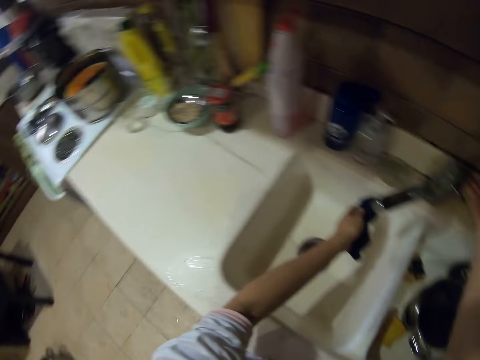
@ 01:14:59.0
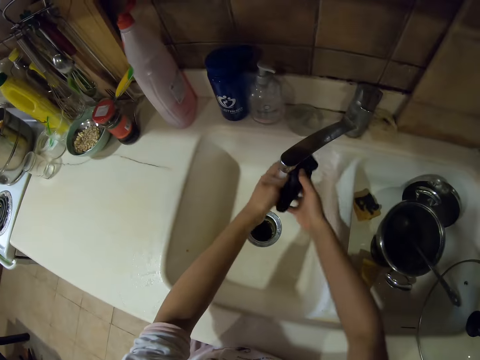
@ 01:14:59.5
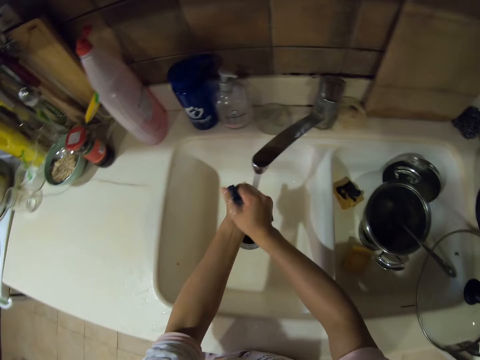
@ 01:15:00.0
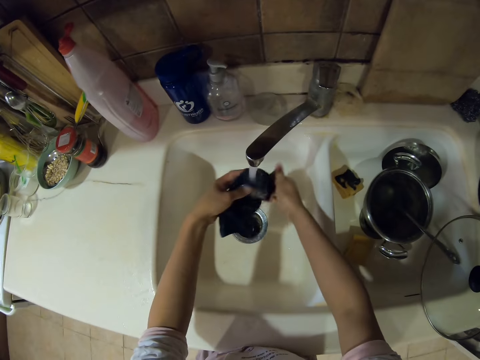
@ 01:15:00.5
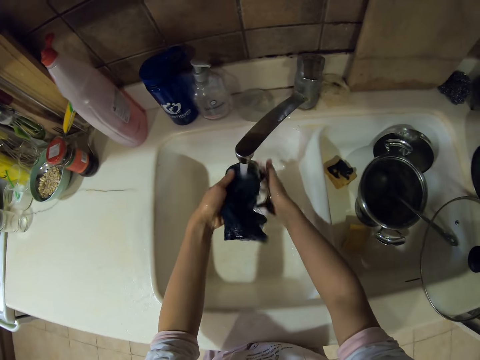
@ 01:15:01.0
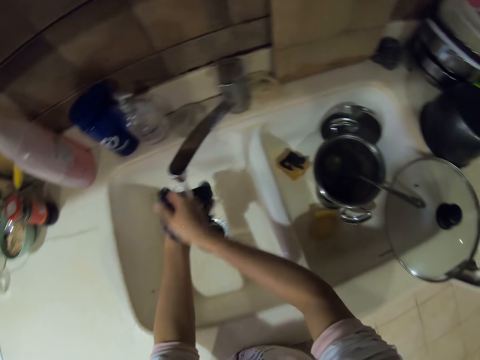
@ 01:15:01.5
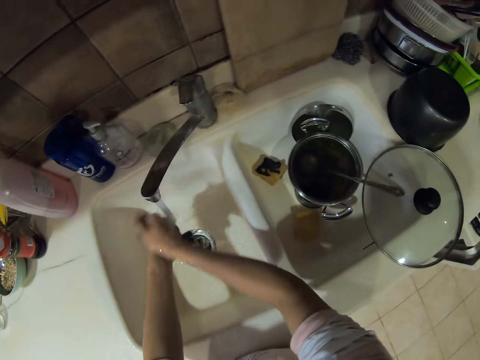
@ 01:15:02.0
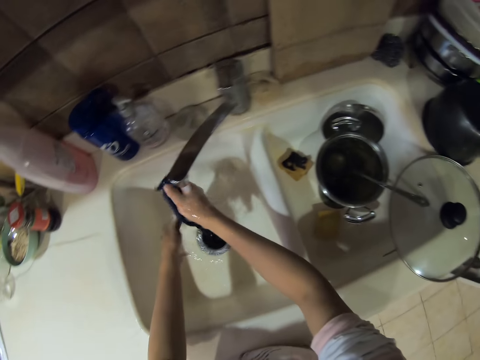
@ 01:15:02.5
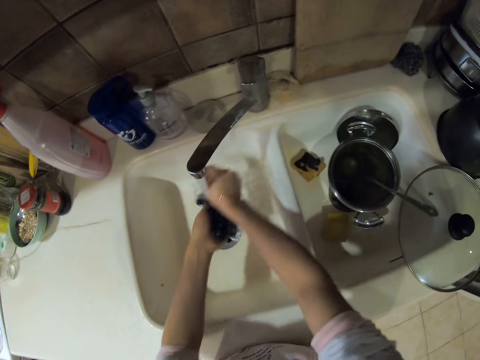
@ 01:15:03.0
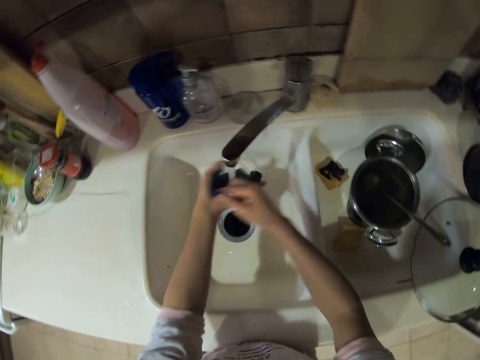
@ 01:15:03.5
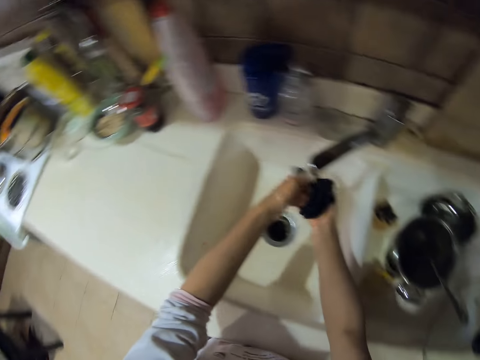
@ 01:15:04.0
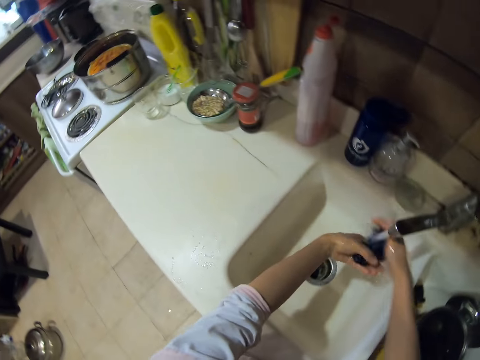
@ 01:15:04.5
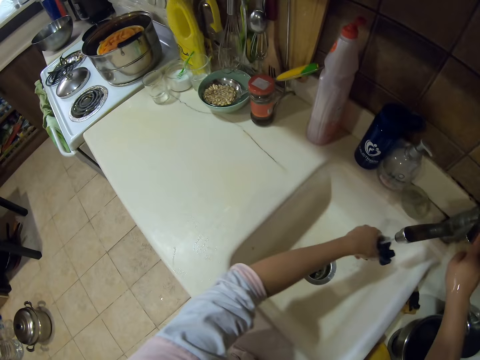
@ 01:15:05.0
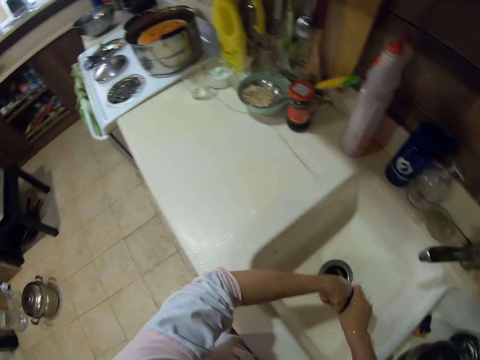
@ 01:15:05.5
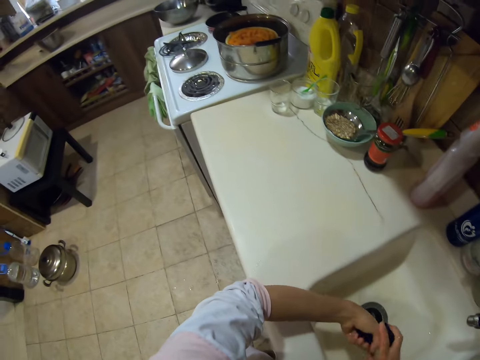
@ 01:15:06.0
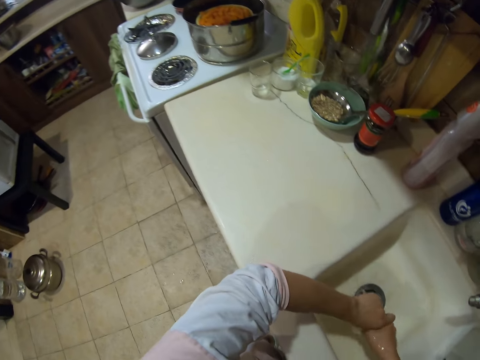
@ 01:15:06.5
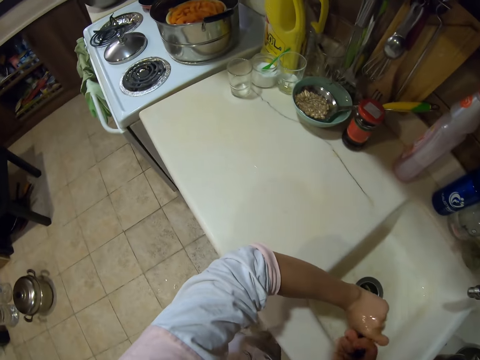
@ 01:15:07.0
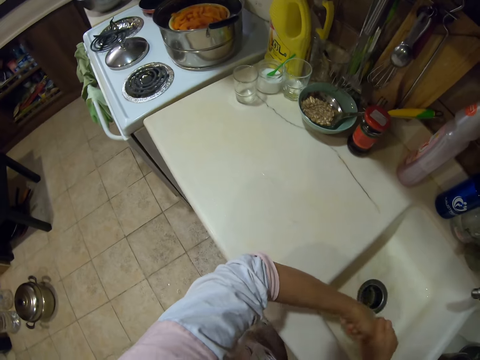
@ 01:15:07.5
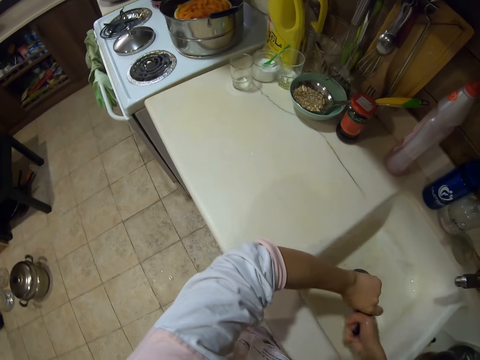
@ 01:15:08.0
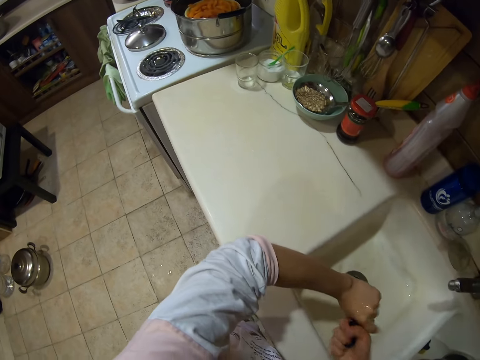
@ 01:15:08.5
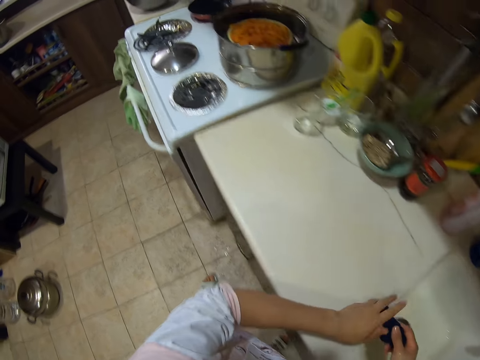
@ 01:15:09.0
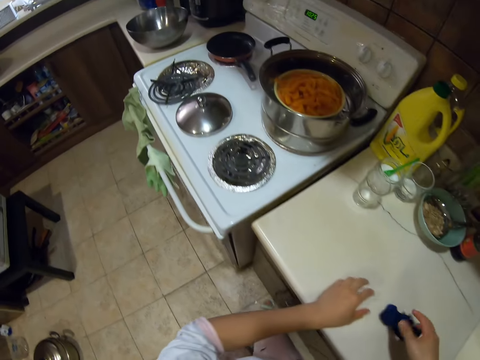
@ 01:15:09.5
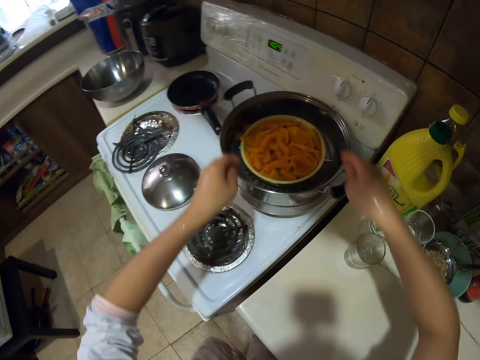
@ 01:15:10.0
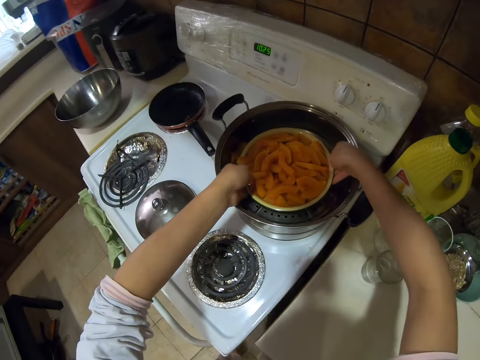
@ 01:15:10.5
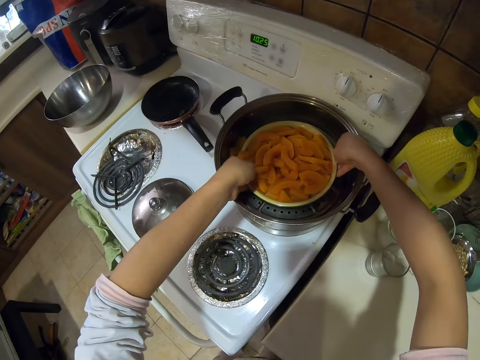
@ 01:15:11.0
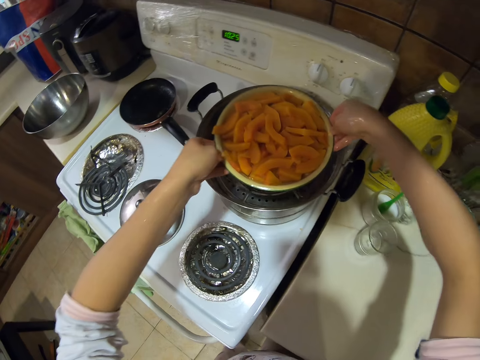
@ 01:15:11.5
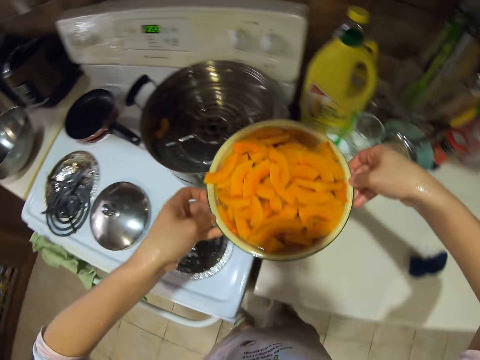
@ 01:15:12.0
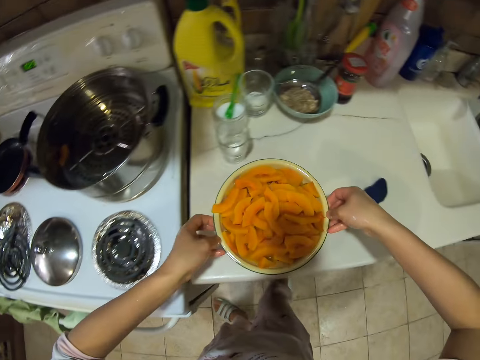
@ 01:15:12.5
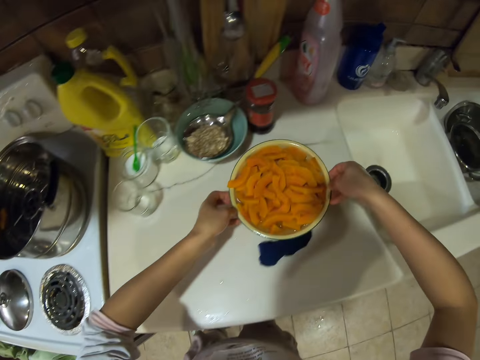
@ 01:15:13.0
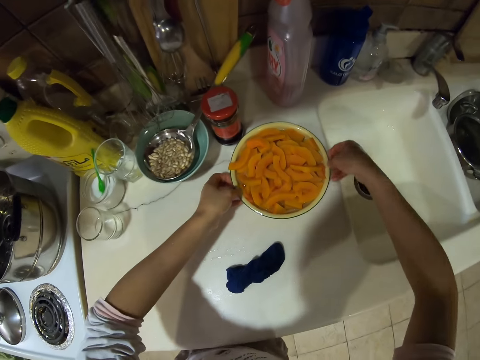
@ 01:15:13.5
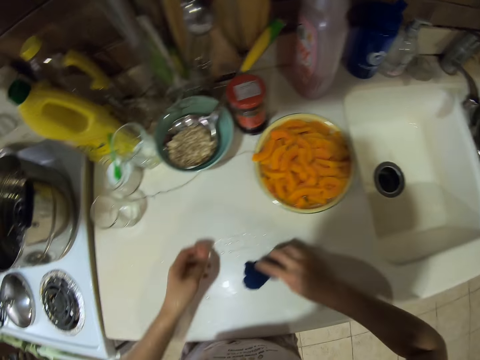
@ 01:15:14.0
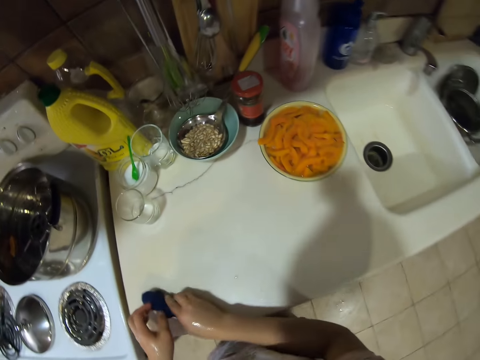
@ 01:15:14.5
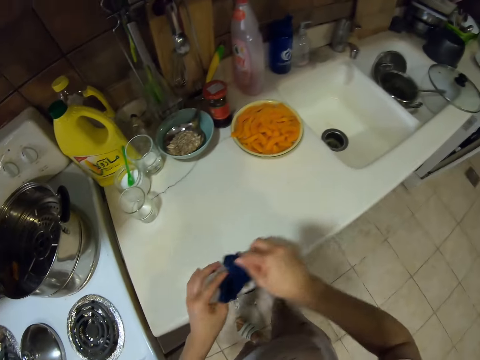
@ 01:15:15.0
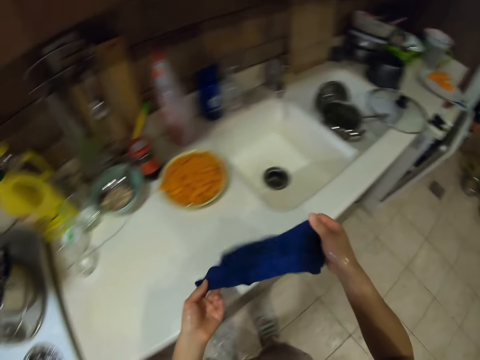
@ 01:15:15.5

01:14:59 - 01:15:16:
The camera wearer turns on the tap. They wash a towel. They turn off the tap. They remove water in the towel. They carry a bowl. They take a plate. They put the plate on the cabinet. They wipe the kitchen counter.

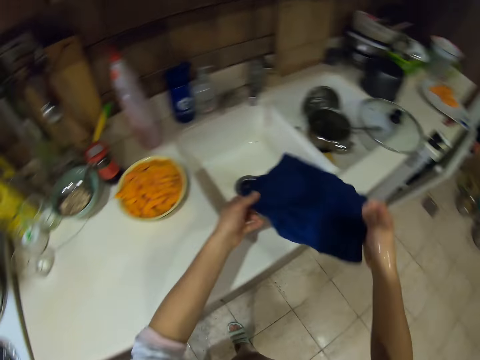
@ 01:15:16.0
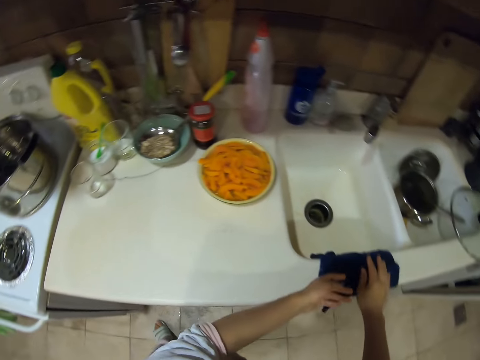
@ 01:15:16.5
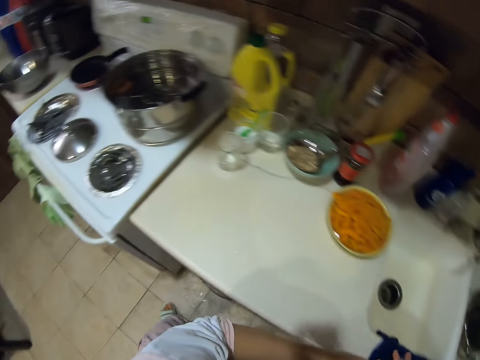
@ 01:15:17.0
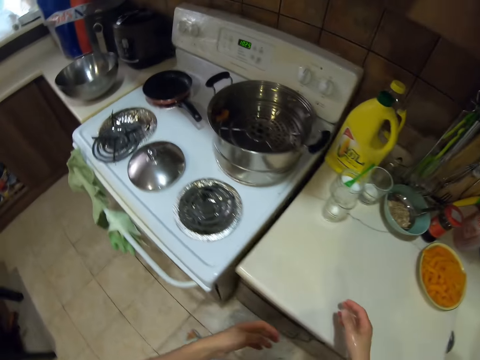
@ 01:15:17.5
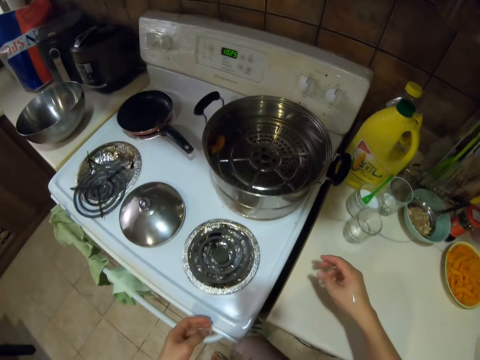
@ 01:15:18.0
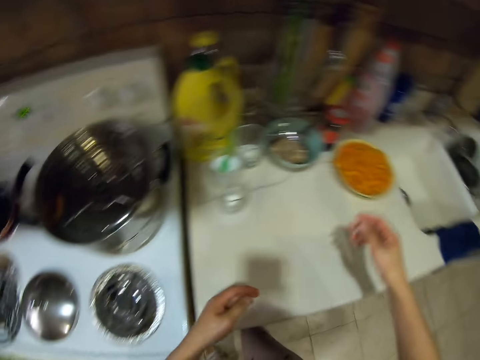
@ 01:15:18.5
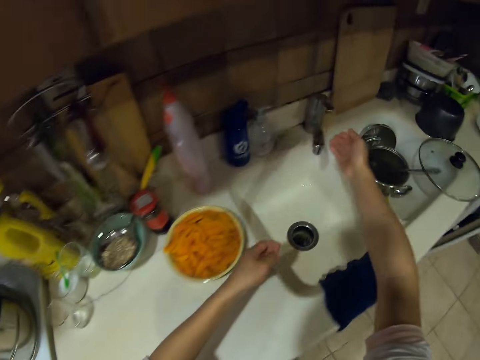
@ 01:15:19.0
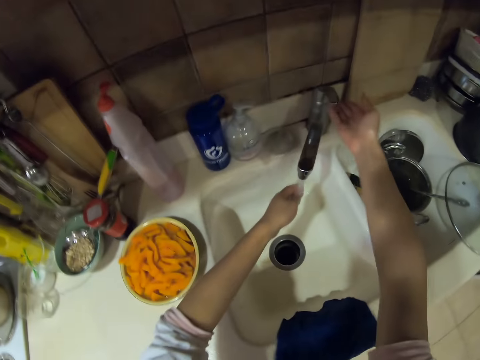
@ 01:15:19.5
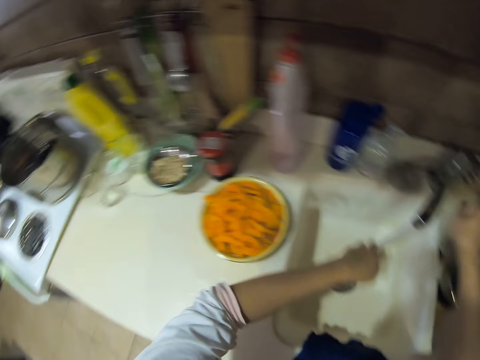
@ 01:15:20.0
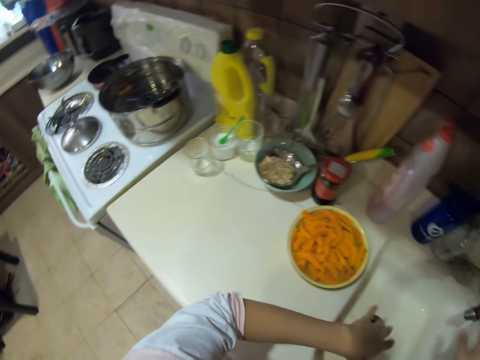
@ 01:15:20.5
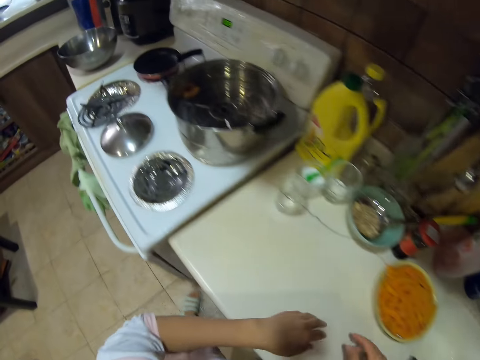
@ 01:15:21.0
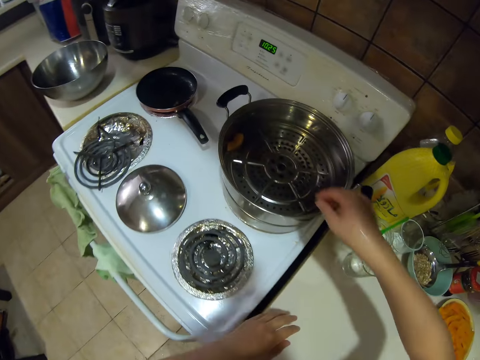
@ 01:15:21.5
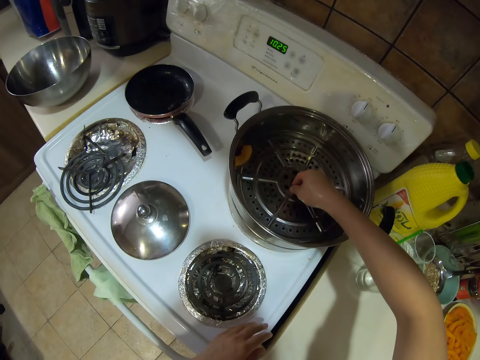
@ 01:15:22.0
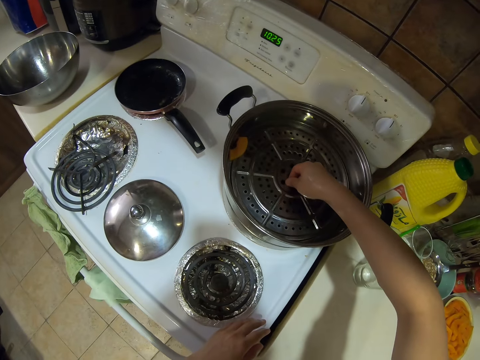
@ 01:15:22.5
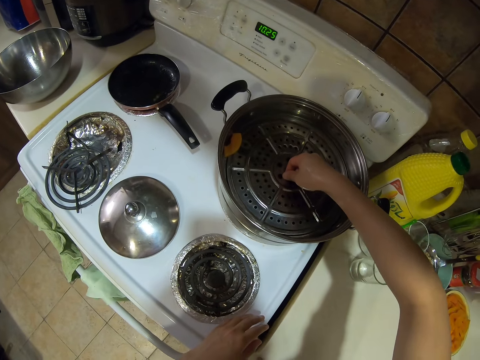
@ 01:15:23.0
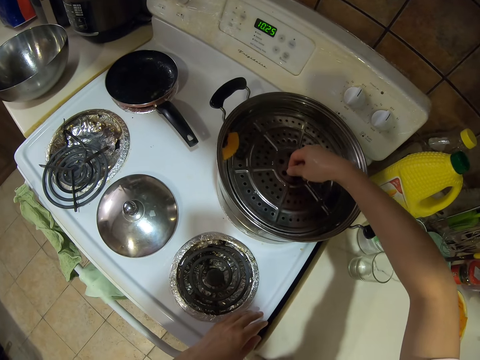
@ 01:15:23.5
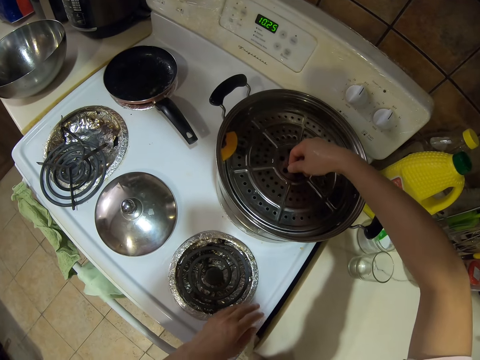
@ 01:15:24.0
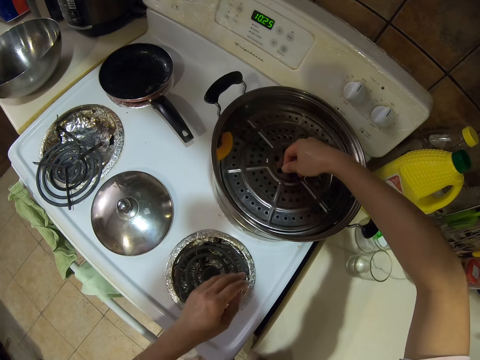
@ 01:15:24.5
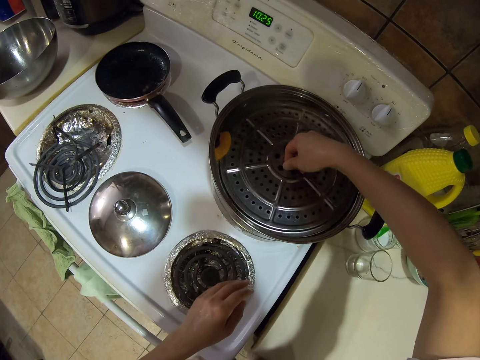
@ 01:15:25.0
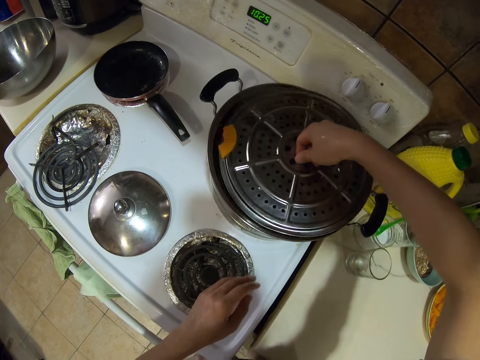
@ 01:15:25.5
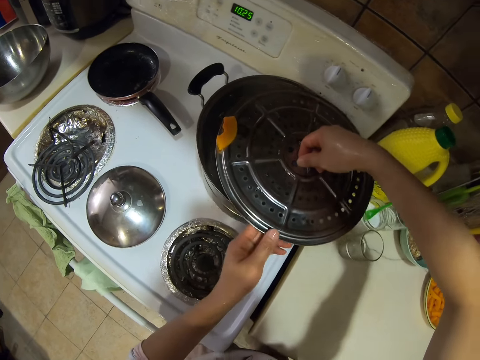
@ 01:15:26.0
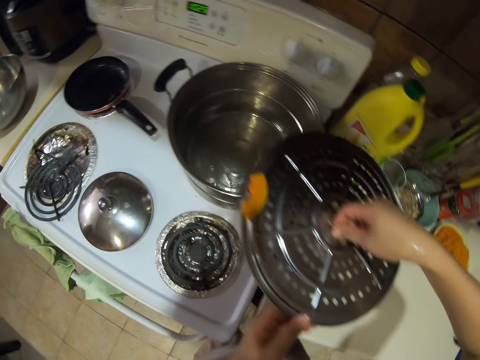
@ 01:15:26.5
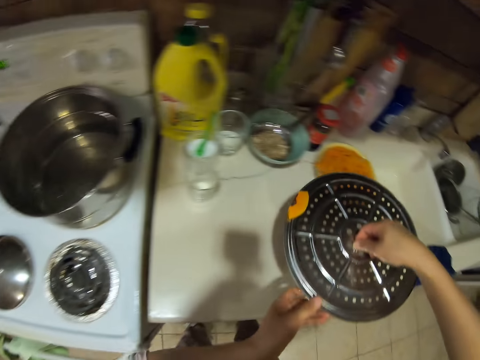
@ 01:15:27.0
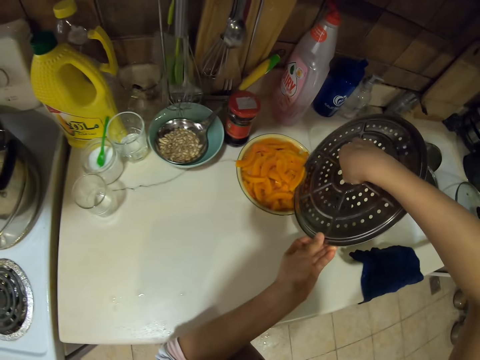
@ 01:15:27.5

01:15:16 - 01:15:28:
The camera wearer puts the towel on the sink. They turn on the tap, wash hands, and turn off the tap. They open the pot's lid. They take a steamer rack.
